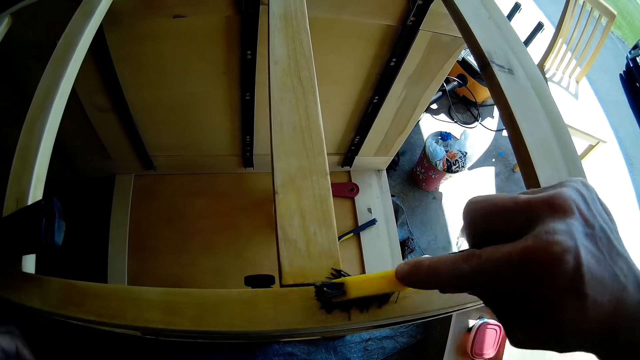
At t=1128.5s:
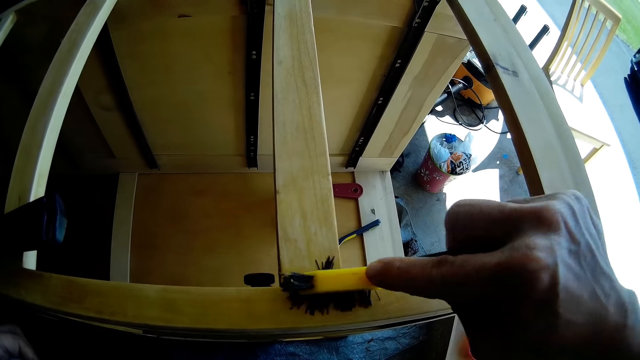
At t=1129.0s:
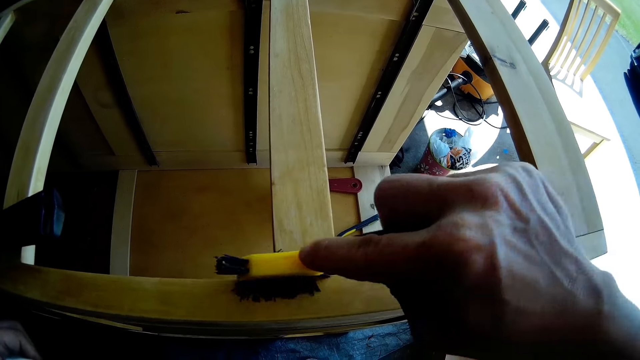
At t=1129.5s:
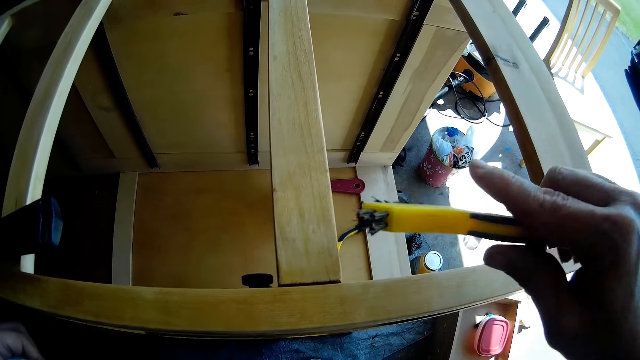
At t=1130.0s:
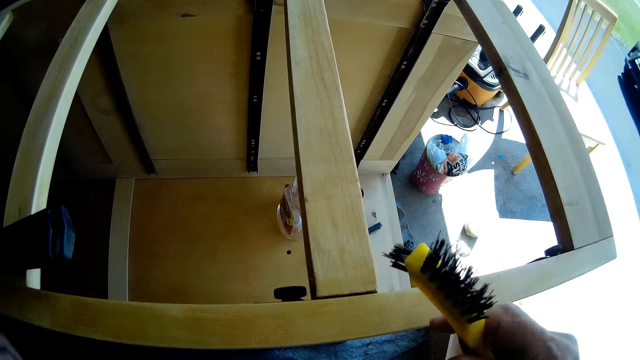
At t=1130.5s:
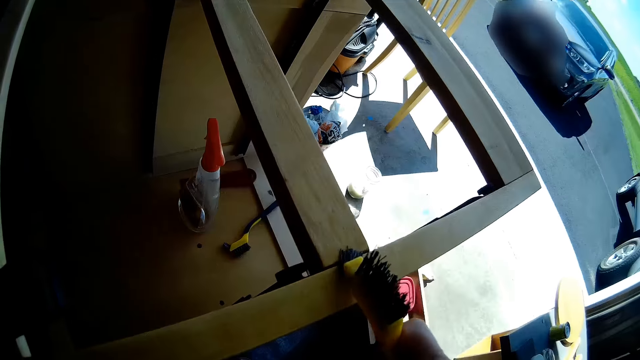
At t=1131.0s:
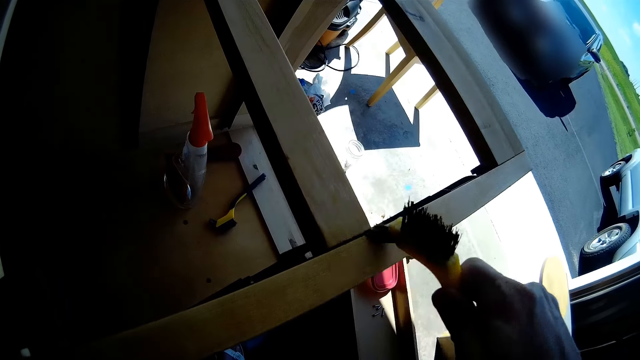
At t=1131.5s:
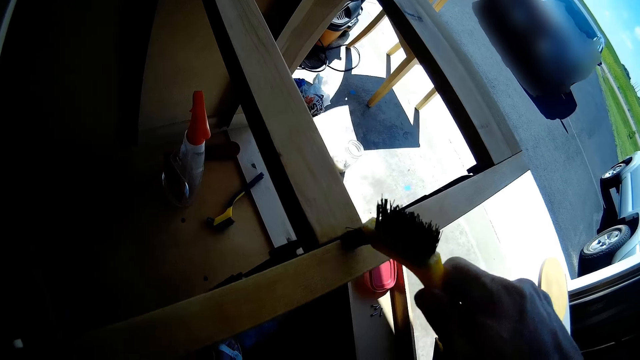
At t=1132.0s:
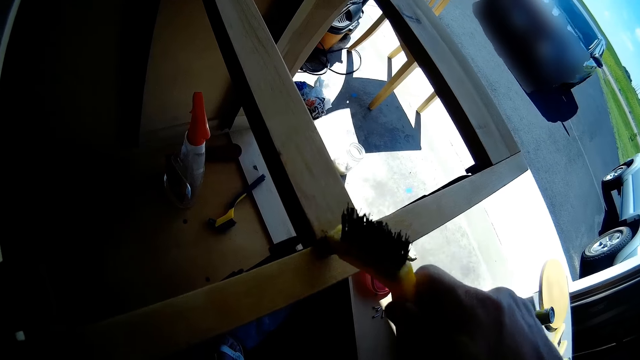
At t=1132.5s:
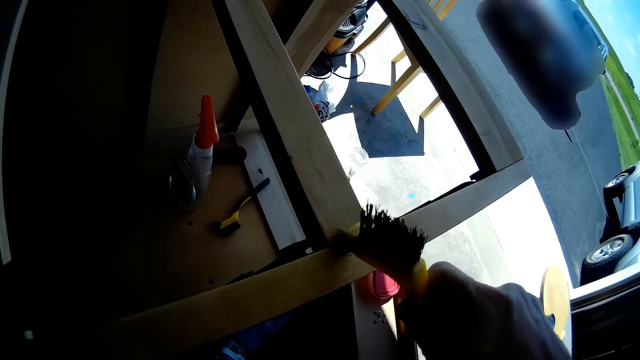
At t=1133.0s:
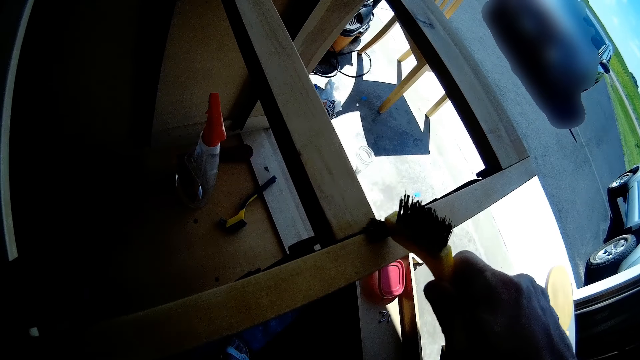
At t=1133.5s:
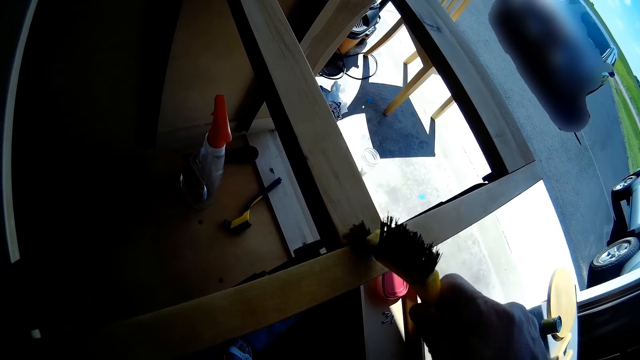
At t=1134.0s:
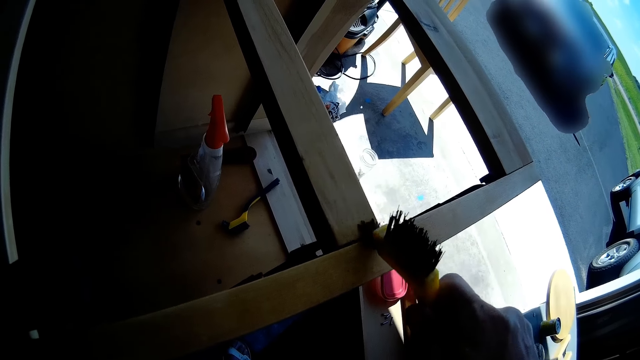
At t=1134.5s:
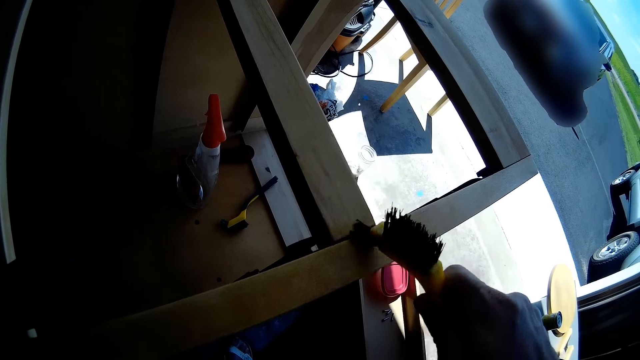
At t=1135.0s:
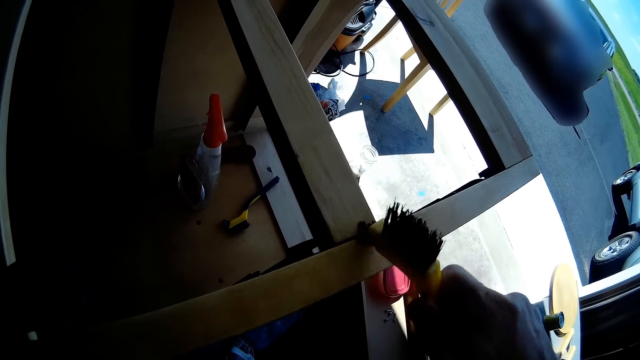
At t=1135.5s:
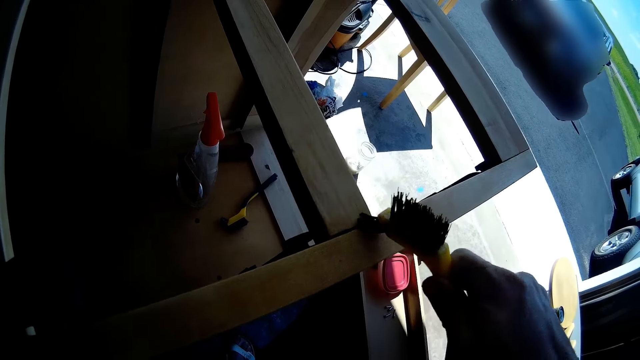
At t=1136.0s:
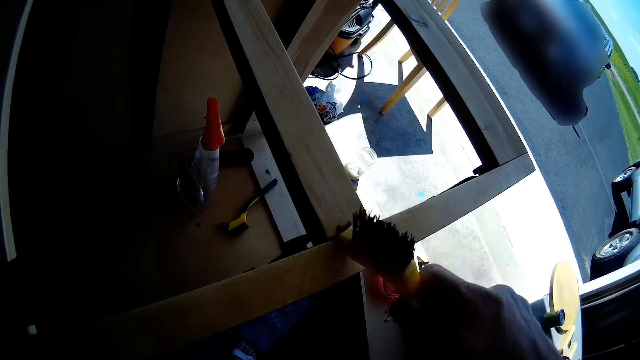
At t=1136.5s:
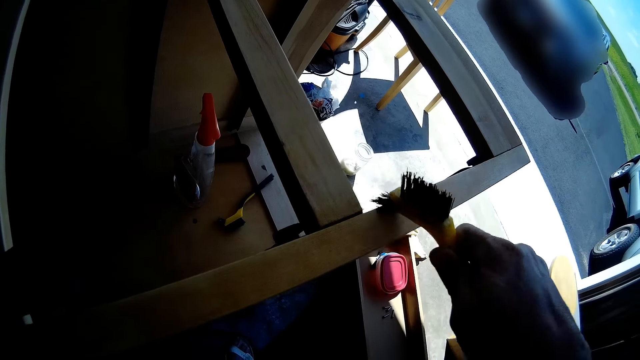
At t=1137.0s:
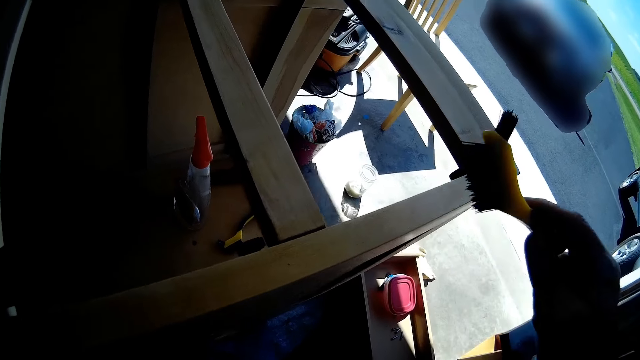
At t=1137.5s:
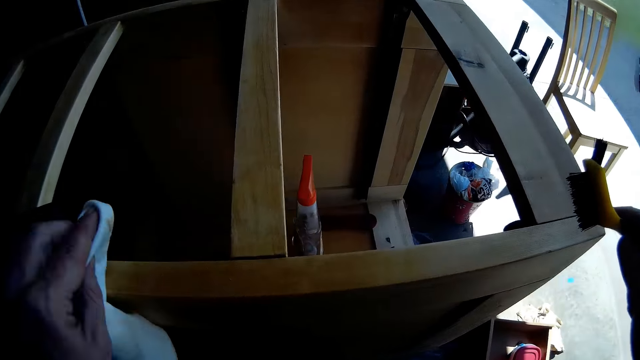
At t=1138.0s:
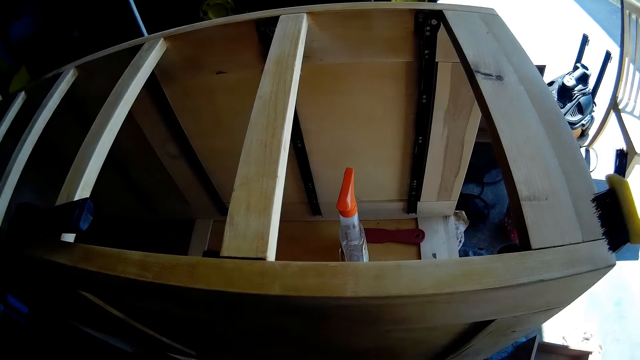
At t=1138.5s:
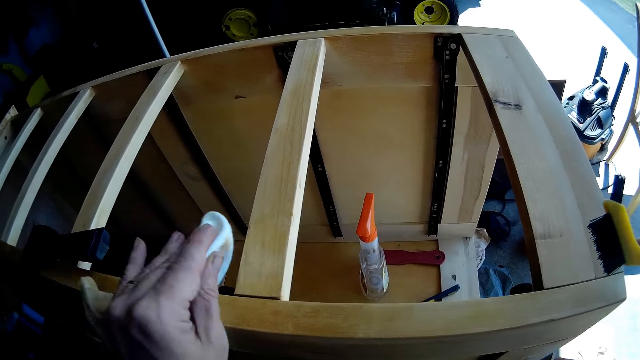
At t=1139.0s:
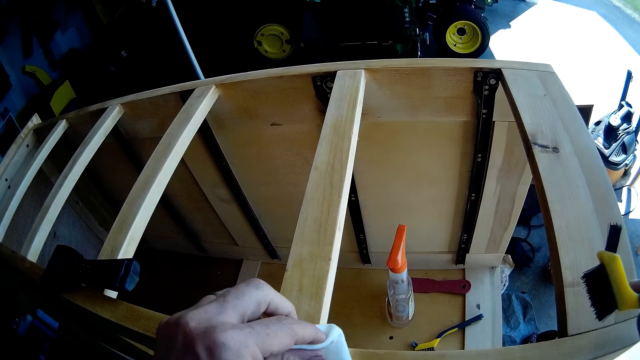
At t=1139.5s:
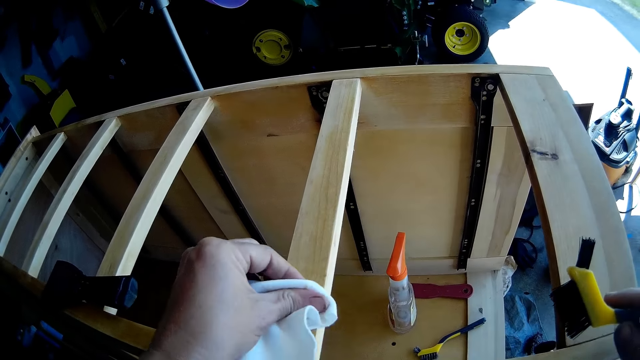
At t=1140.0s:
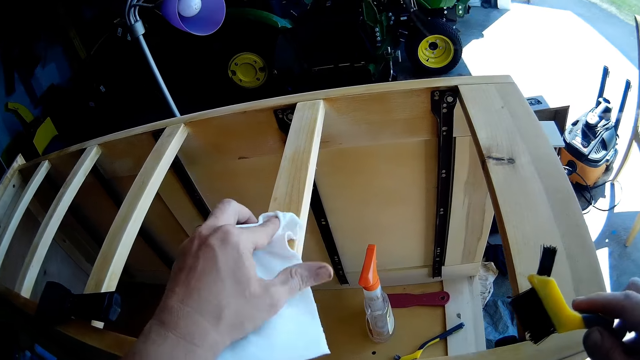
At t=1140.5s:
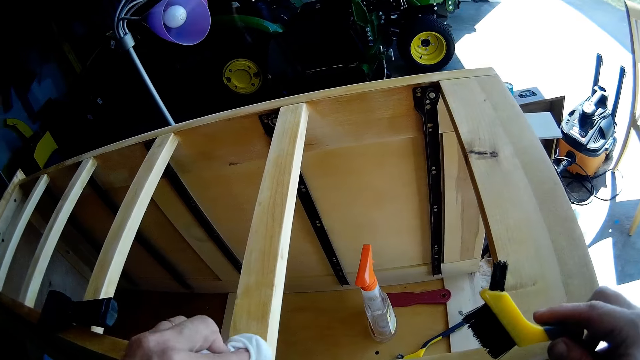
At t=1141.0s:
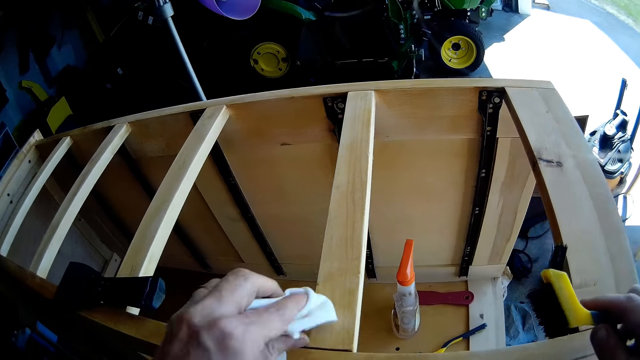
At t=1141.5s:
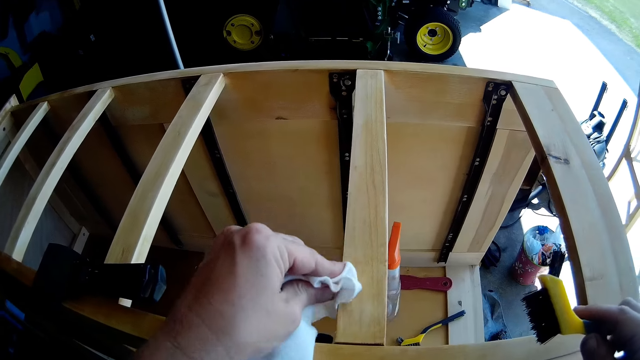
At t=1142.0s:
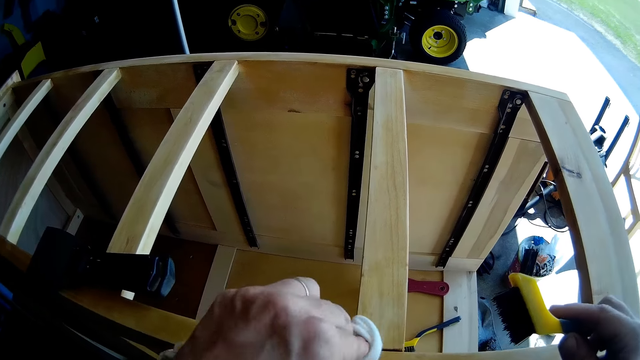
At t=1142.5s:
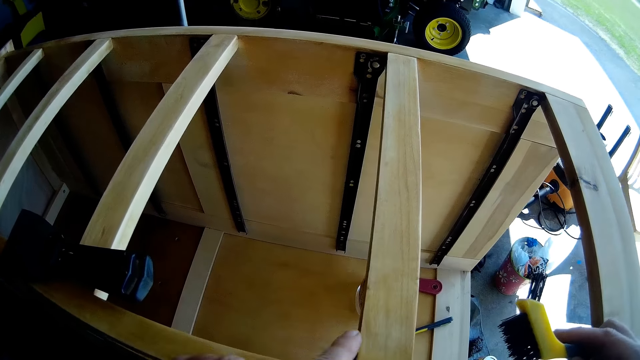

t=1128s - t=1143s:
The camera wearer wipes the chest of drawers with a cloth.

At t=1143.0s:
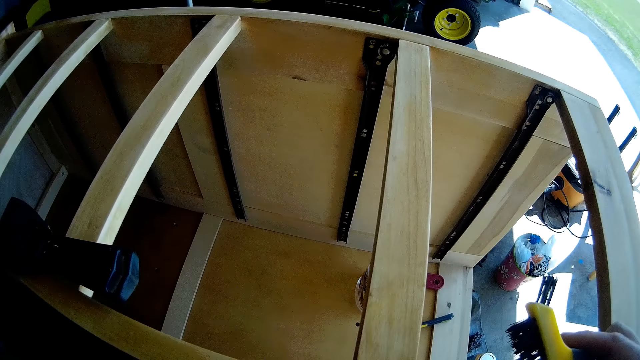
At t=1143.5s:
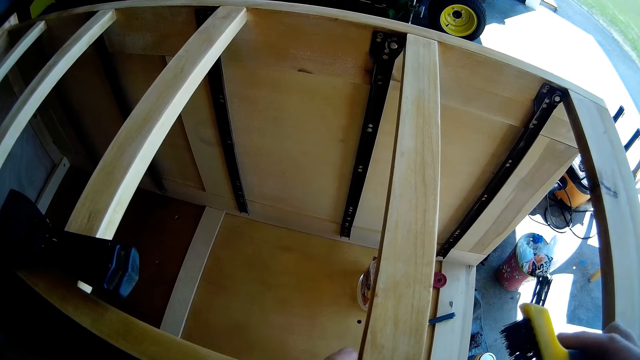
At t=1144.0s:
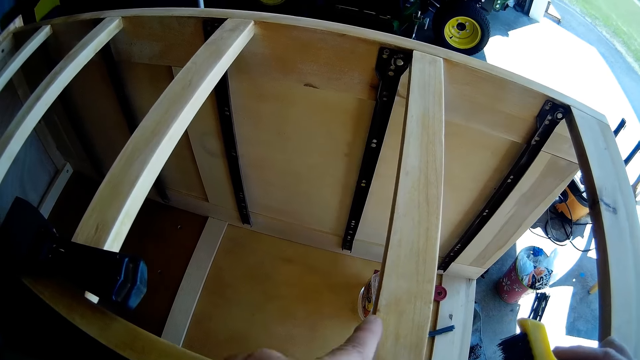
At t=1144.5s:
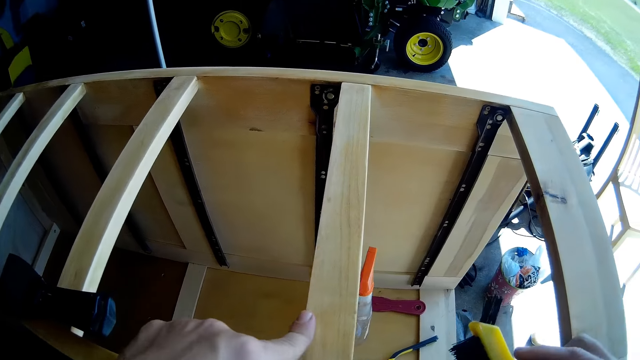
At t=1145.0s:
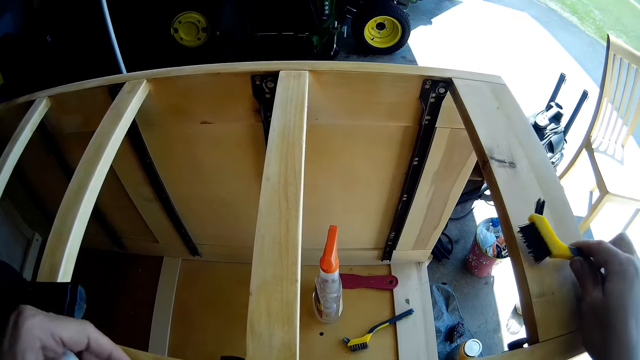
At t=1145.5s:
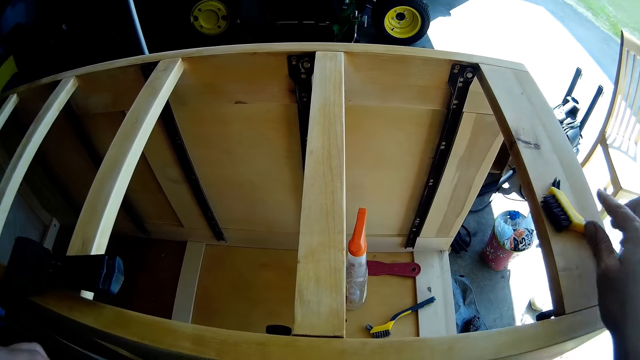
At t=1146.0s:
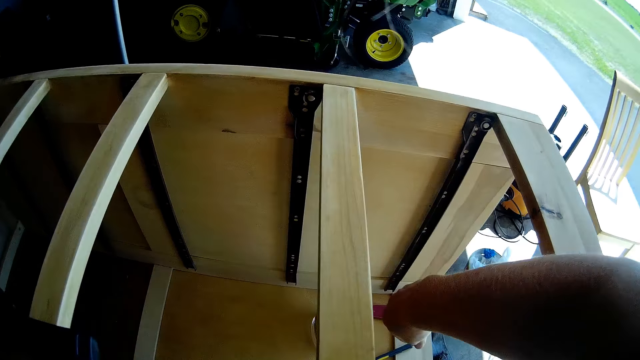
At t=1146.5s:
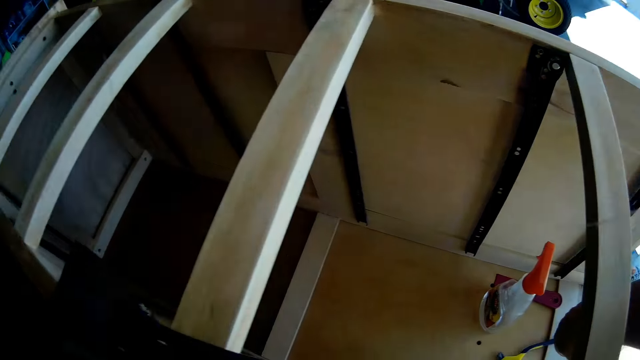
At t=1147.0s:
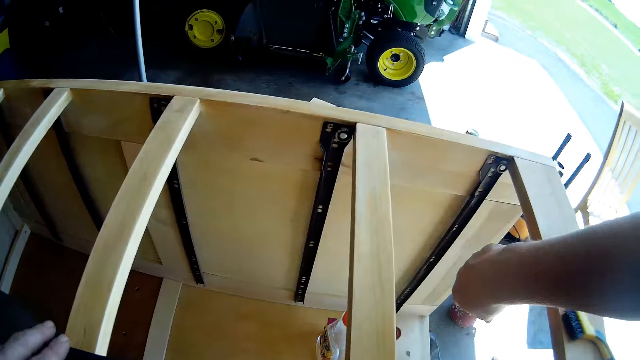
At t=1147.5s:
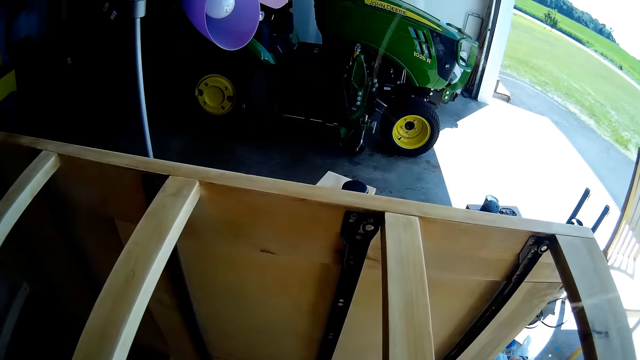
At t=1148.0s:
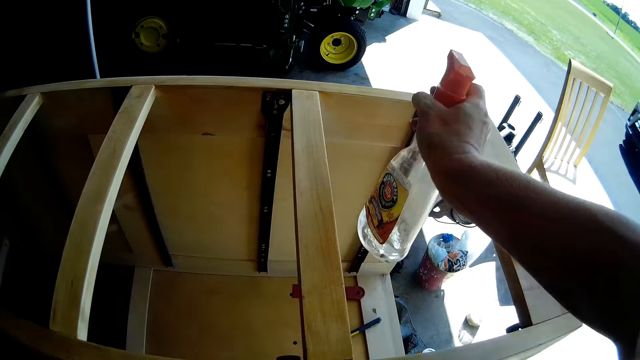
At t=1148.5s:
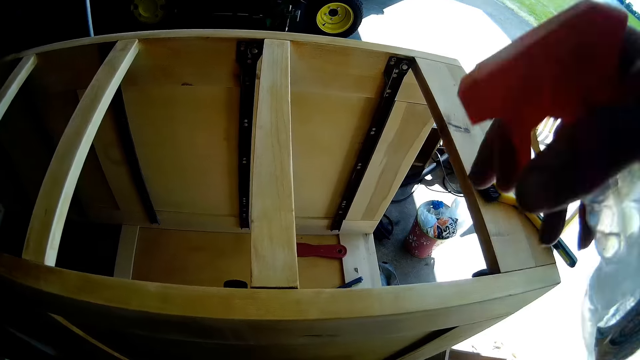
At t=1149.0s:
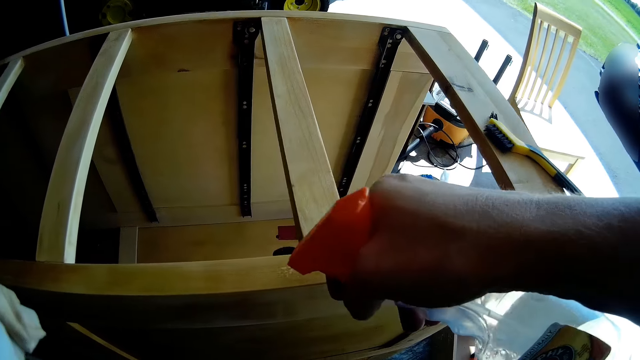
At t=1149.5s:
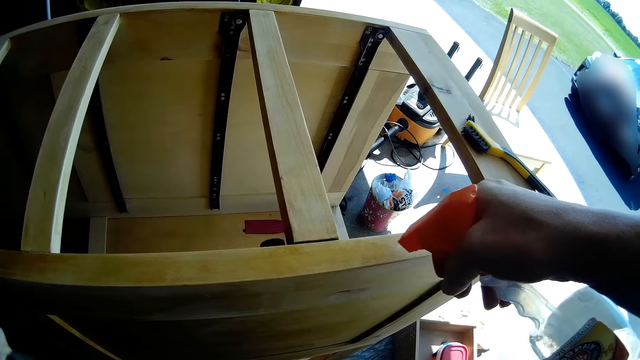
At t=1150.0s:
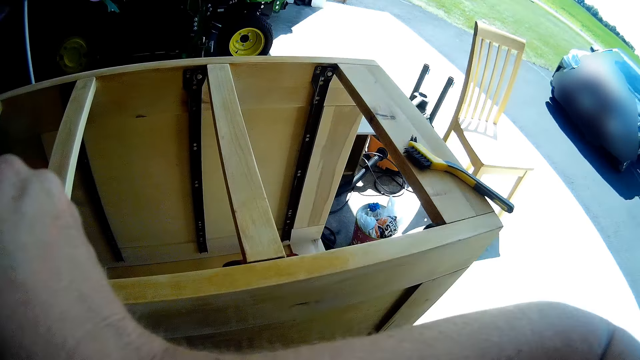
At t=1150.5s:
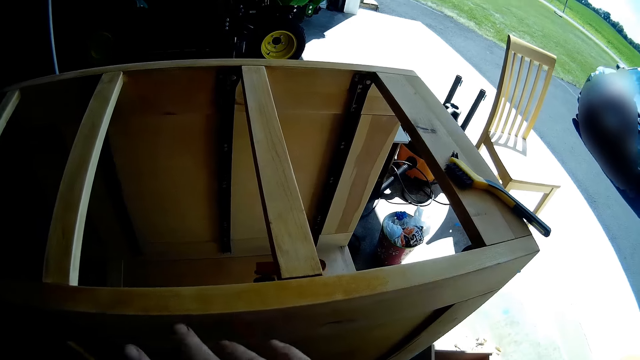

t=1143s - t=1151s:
The camera wearer places a brush on the chest of drawers. They pick a spray from the chest of drawers. They spray on the chest of drawers.
